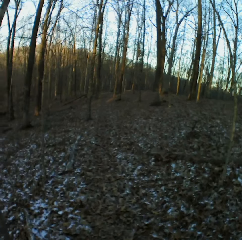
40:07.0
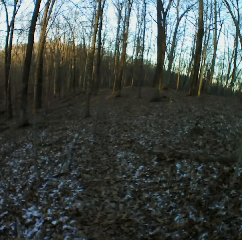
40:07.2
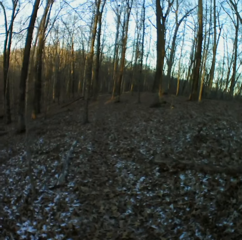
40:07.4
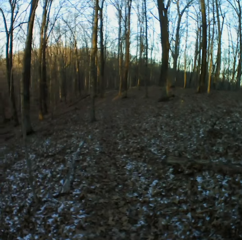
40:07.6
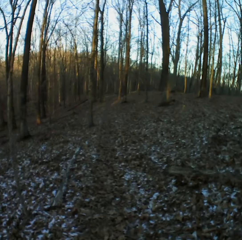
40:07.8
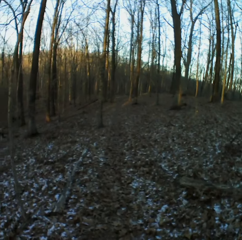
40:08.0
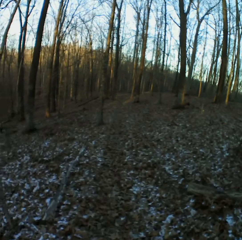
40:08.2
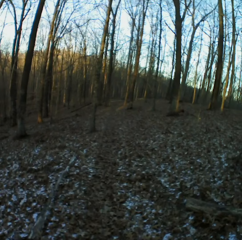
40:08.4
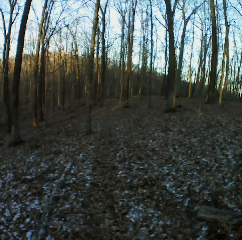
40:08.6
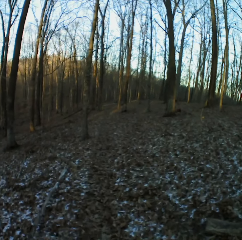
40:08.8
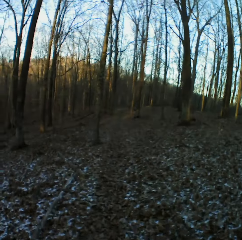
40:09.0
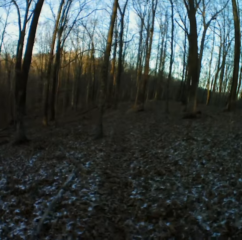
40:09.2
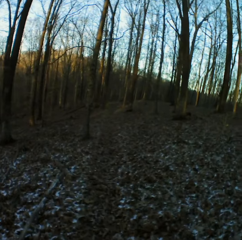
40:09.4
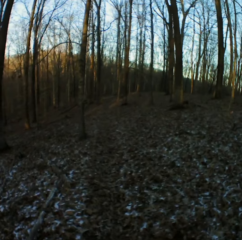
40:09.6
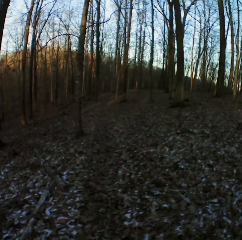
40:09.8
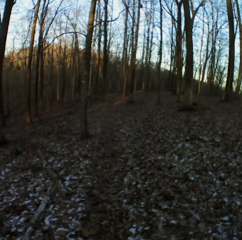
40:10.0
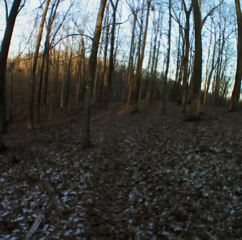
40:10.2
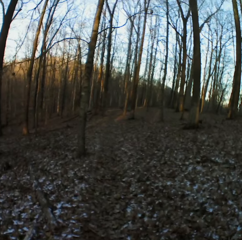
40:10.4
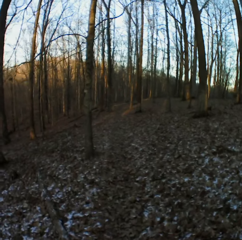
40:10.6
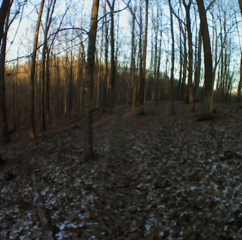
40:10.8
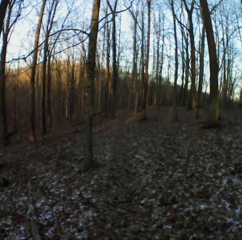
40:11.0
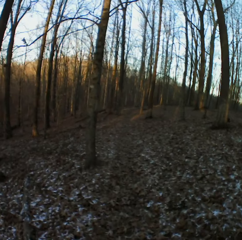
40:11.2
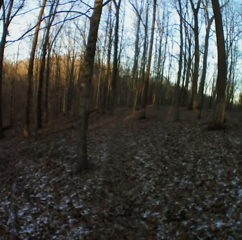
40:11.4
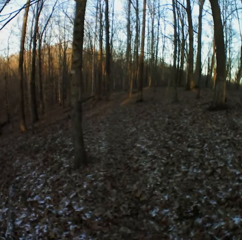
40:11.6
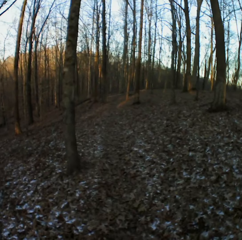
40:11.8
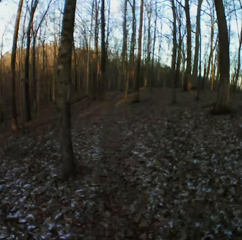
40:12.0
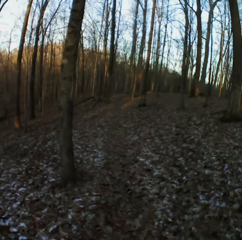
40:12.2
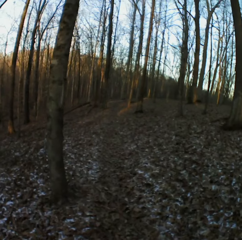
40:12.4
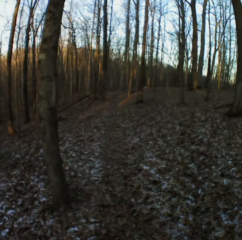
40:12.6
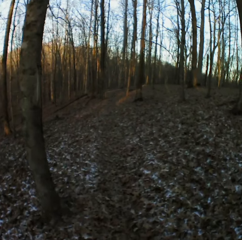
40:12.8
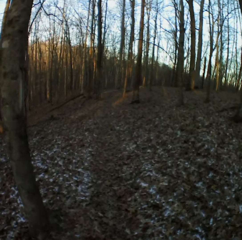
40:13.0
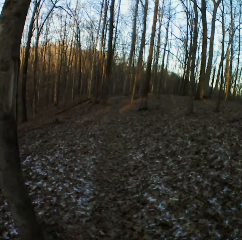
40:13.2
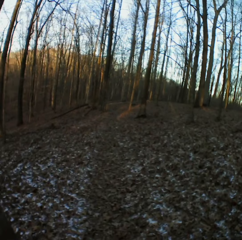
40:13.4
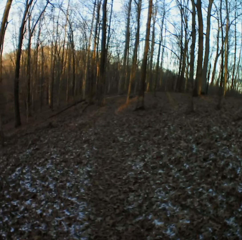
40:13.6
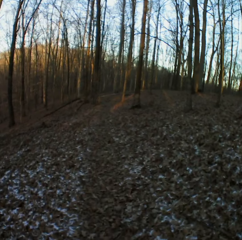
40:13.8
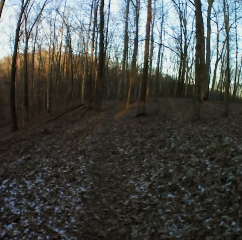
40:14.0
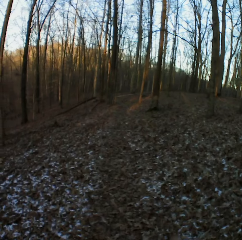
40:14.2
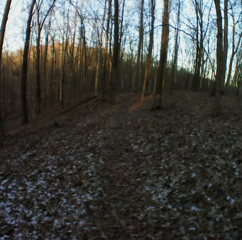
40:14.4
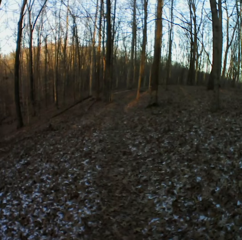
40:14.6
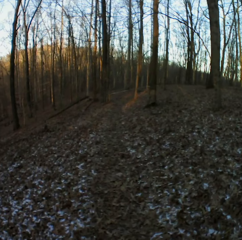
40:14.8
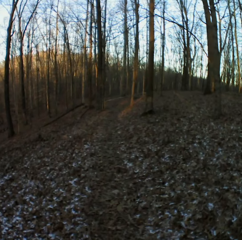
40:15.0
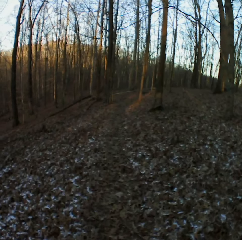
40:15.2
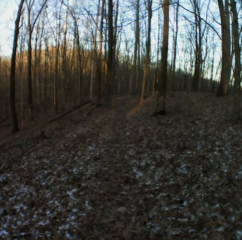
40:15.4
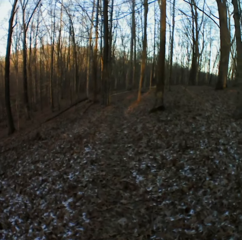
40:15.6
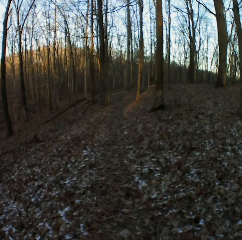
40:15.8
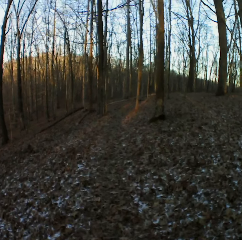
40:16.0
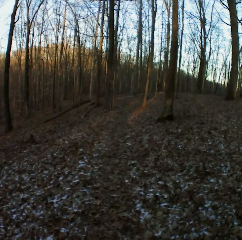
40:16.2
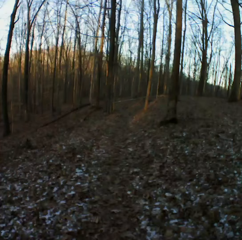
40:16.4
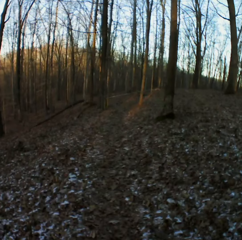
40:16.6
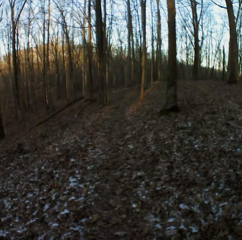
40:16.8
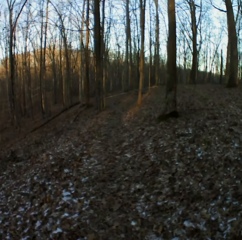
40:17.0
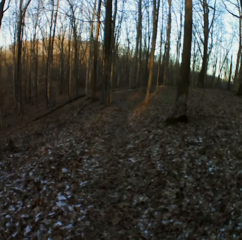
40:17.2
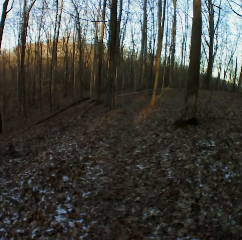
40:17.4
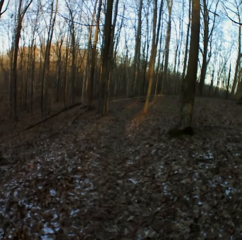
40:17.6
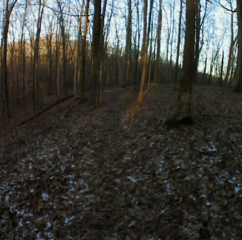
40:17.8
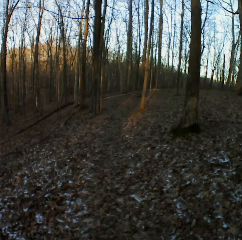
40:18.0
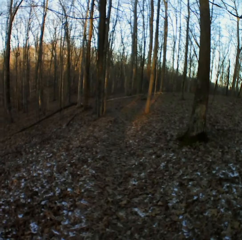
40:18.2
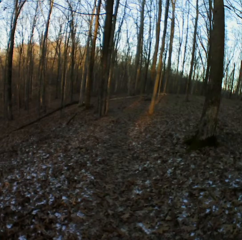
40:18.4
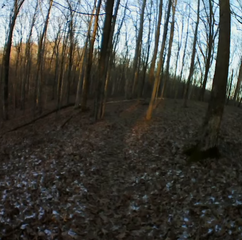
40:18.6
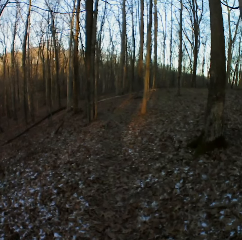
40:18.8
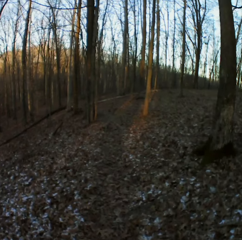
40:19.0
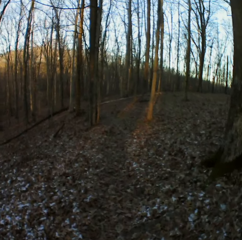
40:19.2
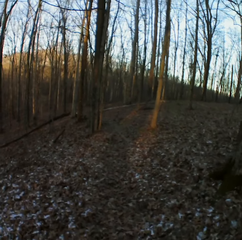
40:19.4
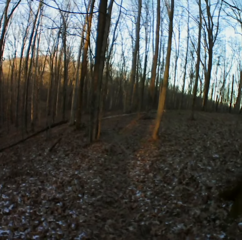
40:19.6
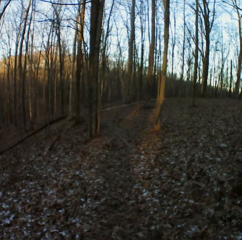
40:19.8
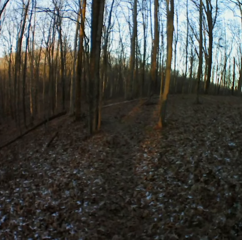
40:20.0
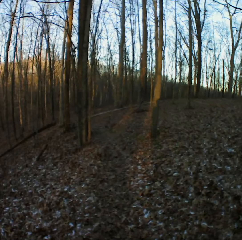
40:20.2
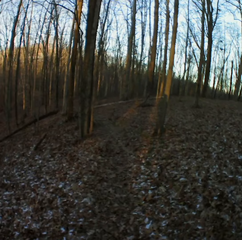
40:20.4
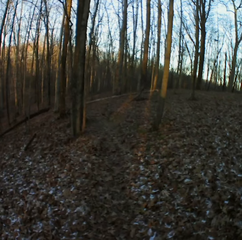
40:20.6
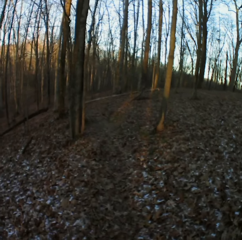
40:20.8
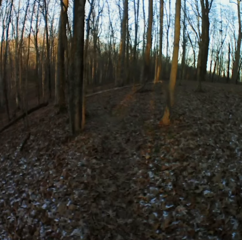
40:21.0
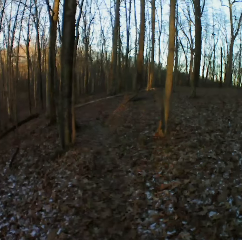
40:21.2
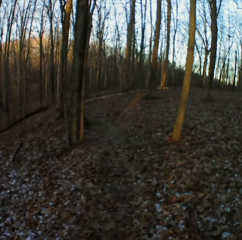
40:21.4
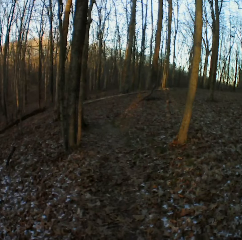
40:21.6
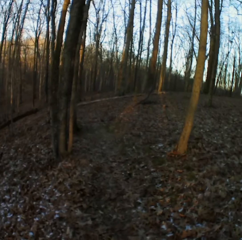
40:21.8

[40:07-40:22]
The camera wearer sneezes. They cough.

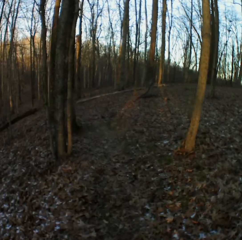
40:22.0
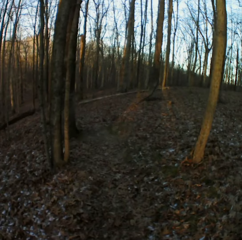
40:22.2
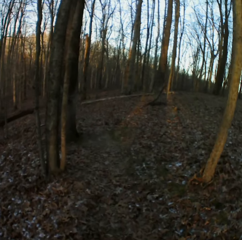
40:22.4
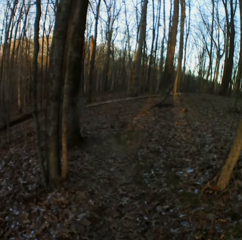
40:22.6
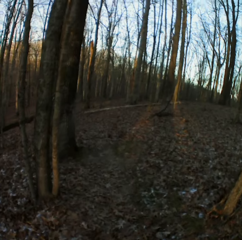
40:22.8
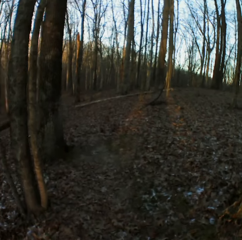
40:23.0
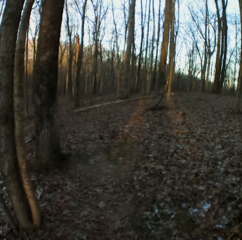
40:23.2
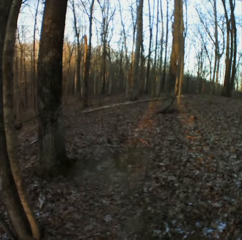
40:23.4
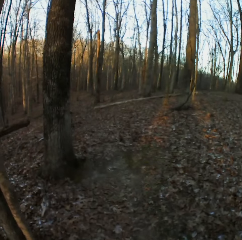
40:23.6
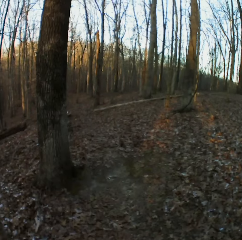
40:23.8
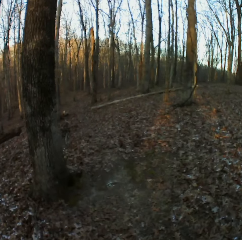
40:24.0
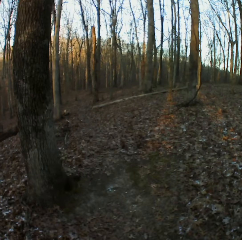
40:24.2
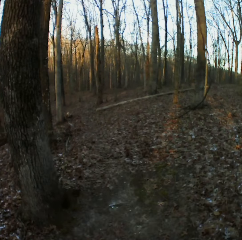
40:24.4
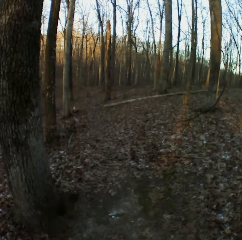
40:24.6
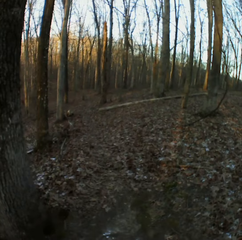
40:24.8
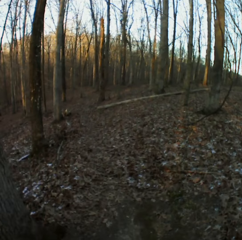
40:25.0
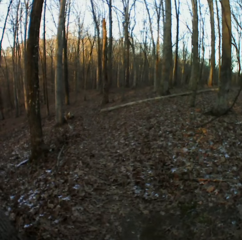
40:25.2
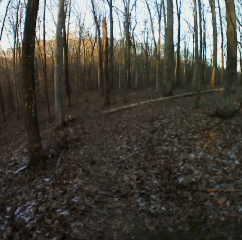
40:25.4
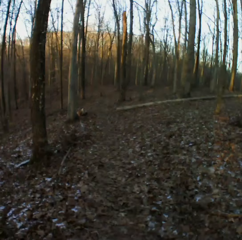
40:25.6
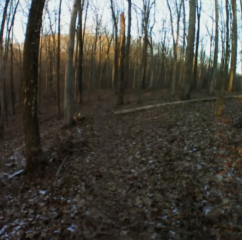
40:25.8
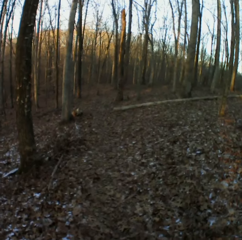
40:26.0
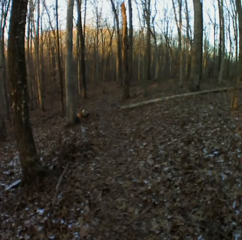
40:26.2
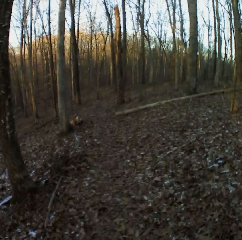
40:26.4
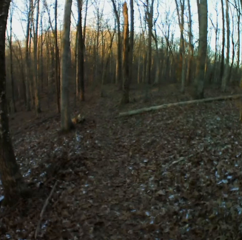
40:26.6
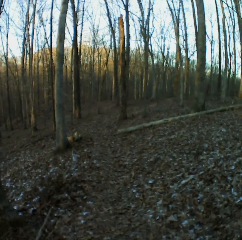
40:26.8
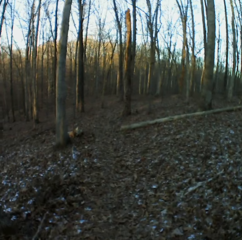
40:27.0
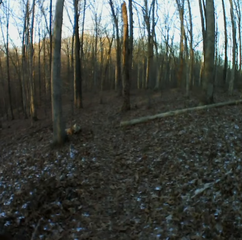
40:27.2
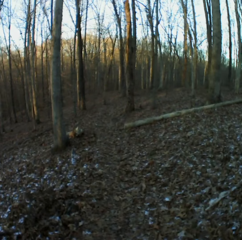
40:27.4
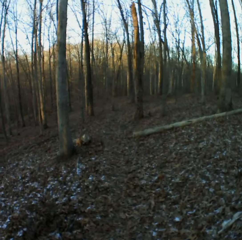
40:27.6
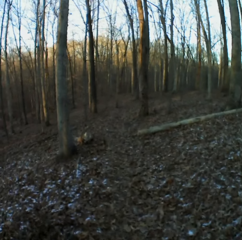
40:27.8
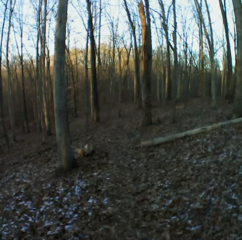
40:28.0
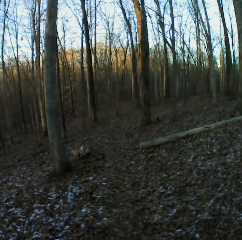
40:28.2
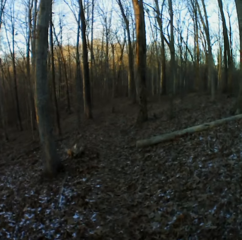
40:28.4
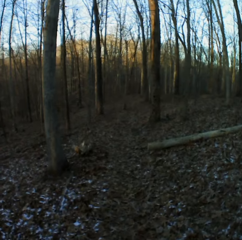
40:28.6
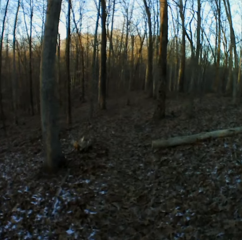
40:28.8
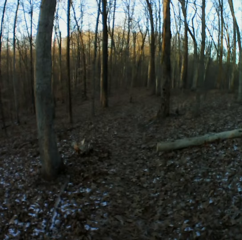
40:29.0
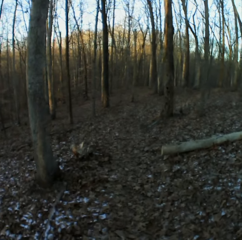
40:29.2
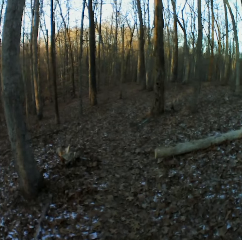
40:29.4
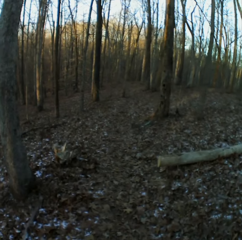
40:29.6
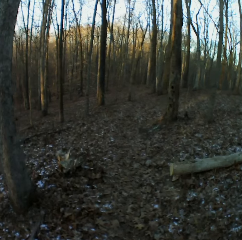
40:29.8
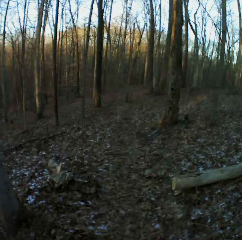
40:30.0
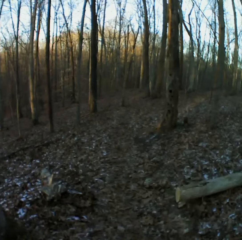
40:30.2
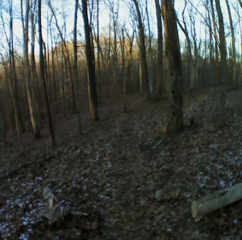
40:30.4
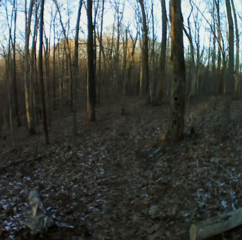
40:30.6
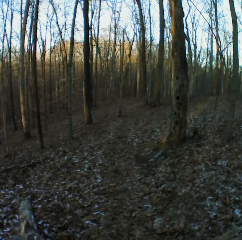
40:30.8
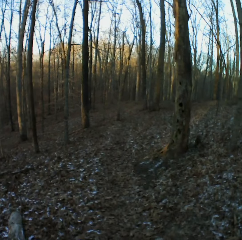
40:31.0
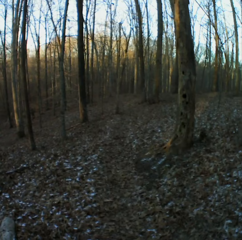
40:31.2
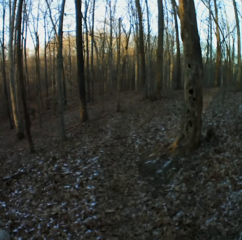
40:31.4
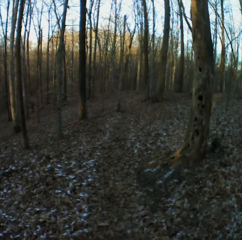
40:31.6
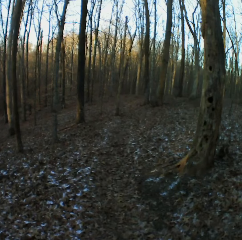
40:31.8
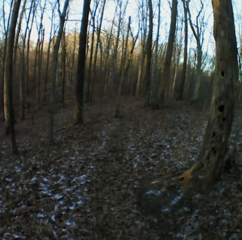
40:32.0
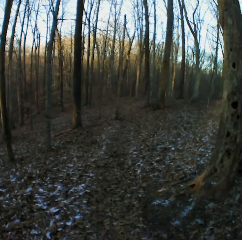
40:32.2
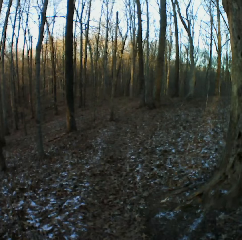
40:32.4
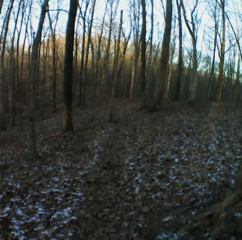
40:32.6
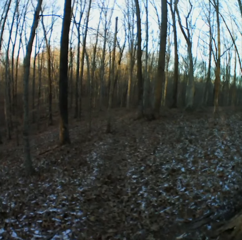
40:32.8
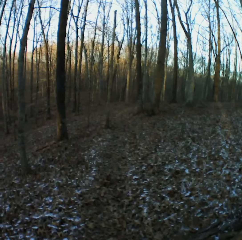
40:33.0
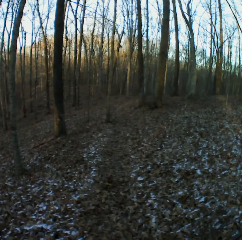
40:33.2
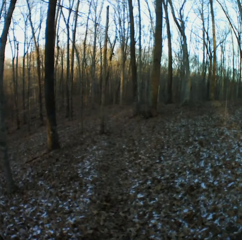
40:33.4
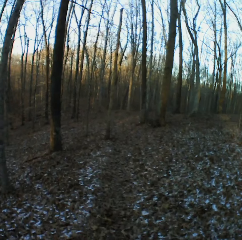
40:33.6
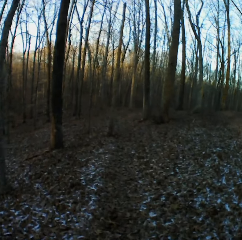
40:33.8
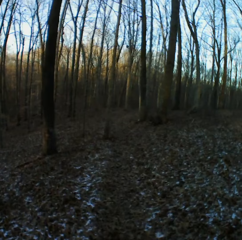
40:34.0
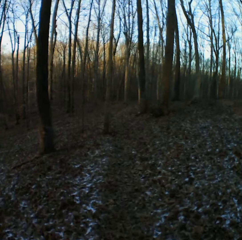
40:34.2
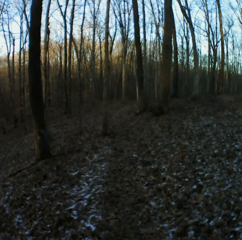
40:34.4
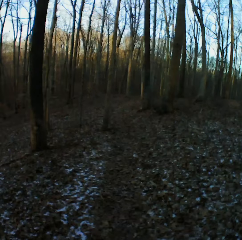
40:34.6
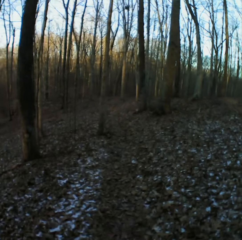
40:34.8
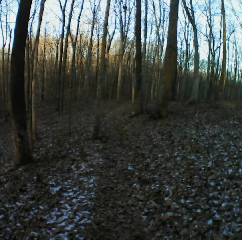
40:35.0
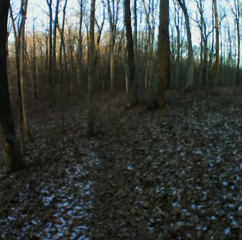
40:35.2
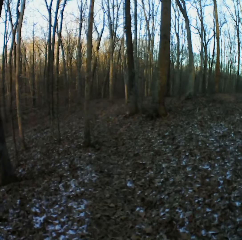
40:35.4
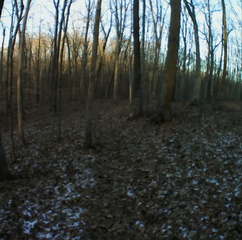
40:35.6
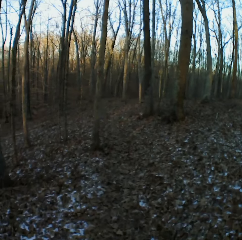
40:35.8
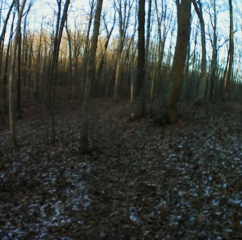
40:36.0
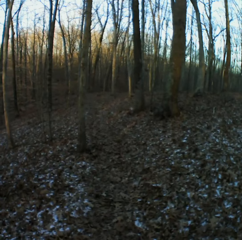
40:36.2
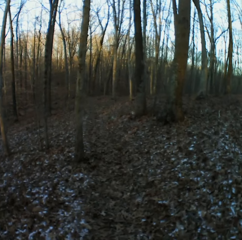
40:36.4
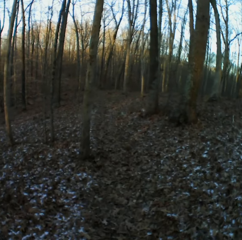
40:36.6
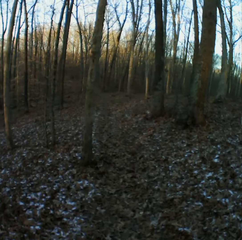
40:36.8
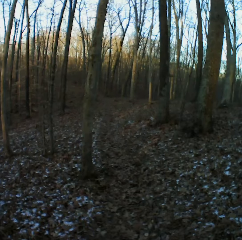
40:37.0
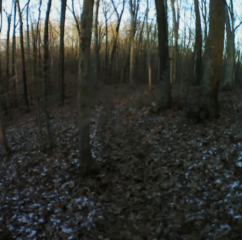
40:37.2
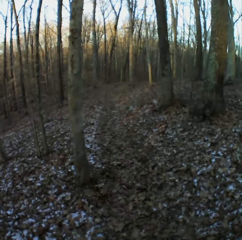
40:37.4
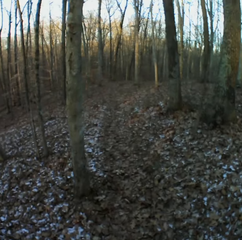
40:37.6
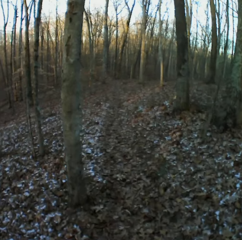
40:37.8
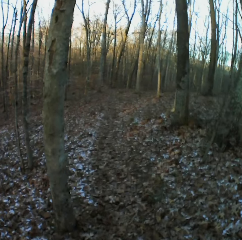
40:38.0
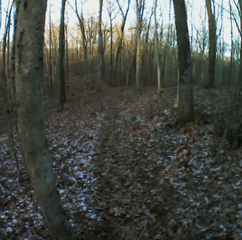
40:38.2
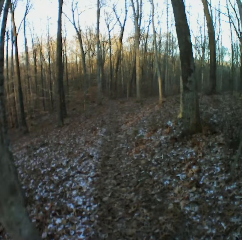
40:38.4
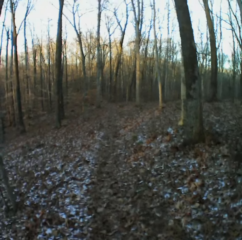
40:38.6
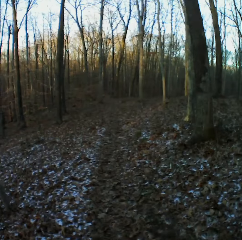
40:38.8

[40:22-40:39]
The camera wearer coughs. They cough again. They sneeze. They sneeze again.
